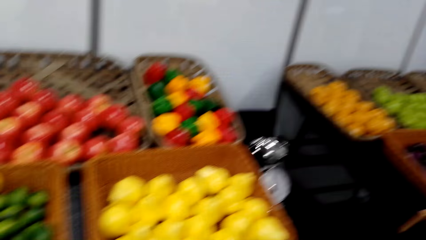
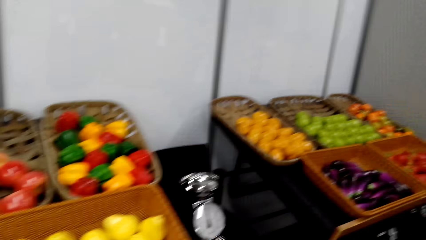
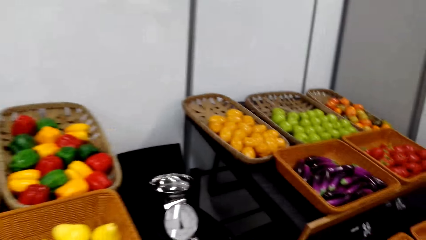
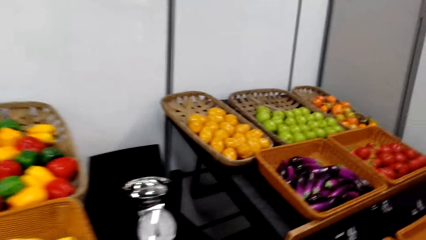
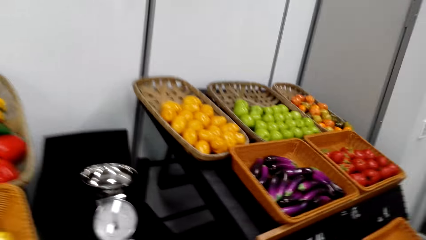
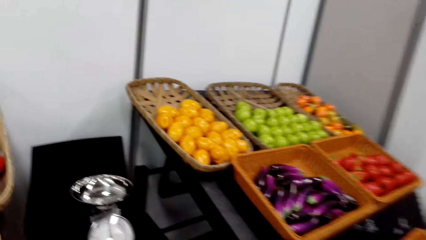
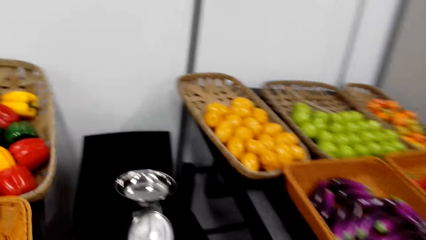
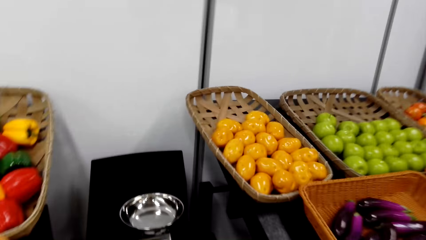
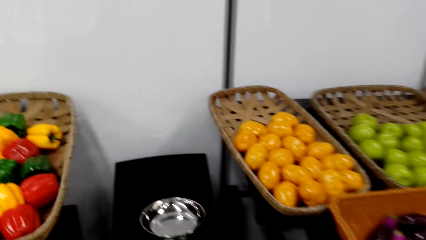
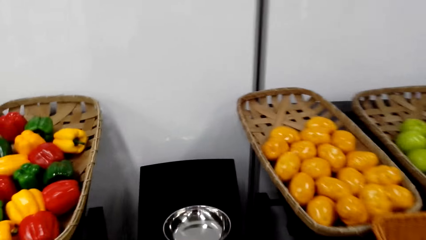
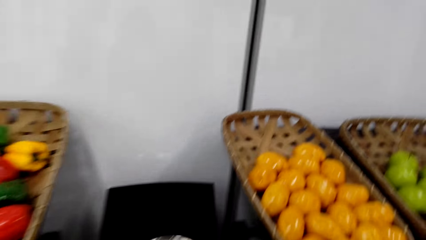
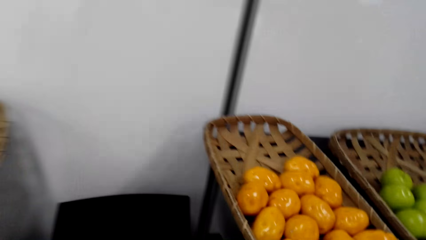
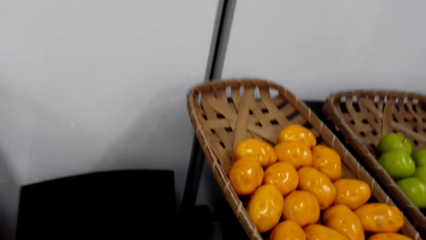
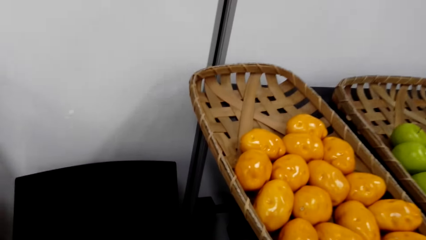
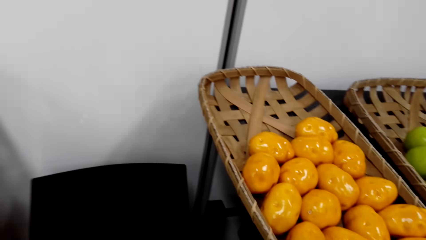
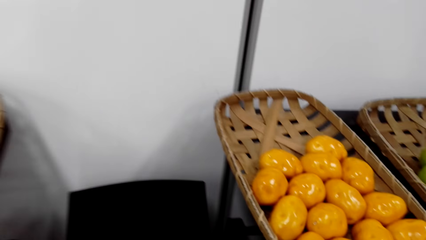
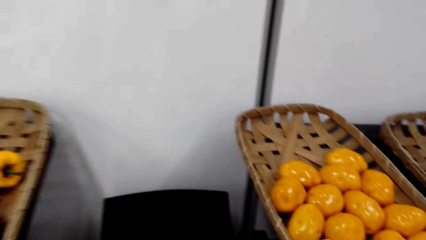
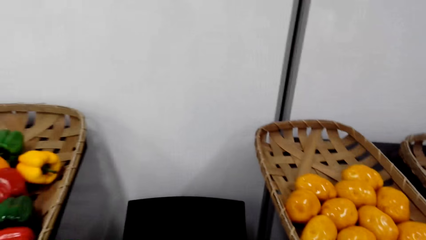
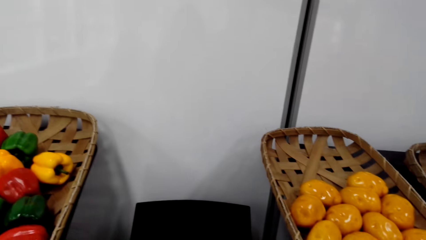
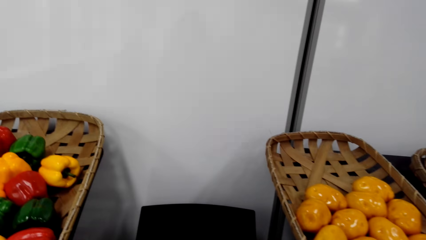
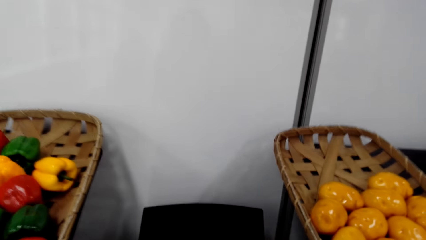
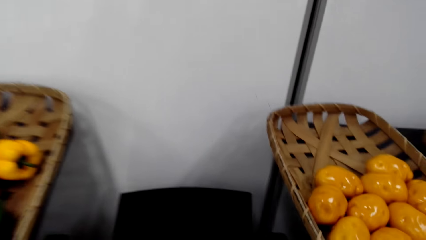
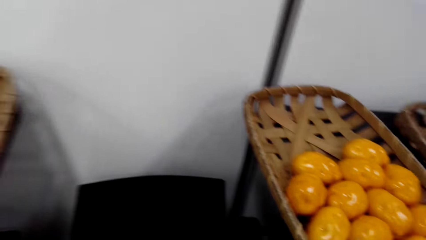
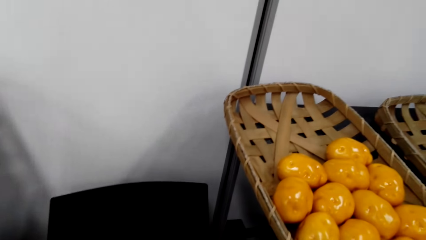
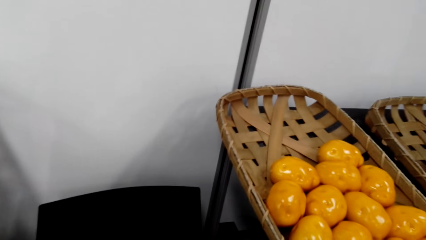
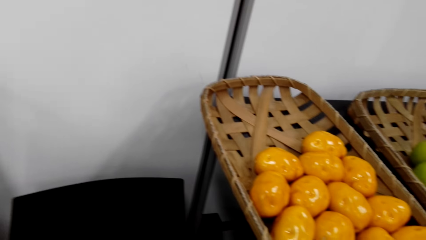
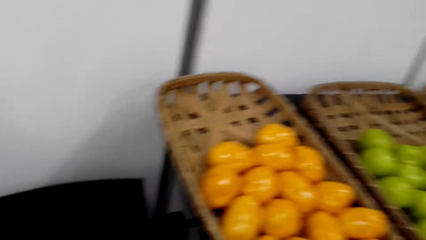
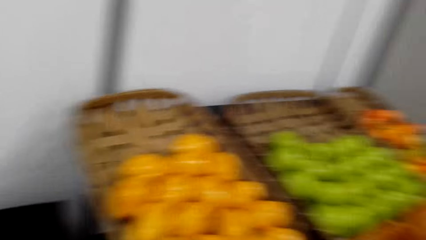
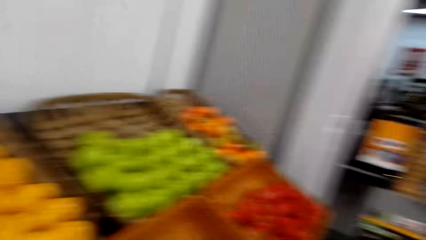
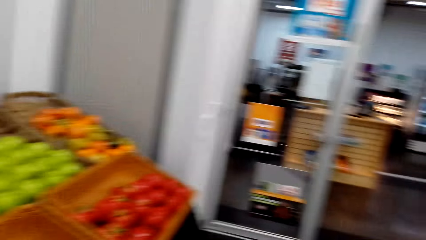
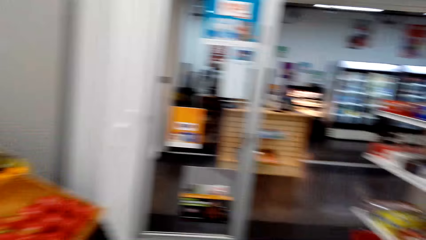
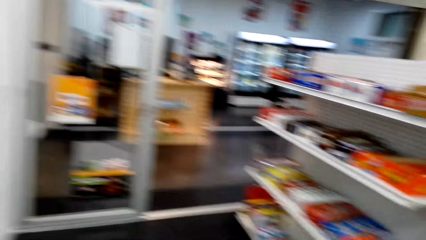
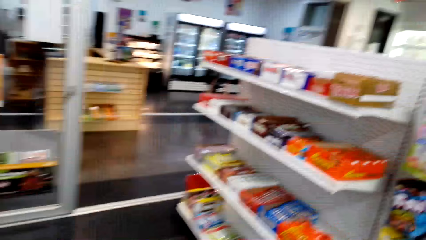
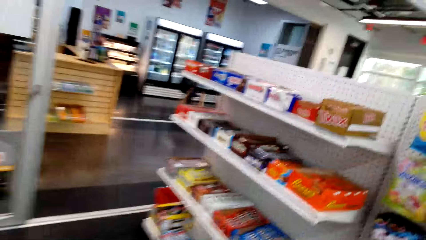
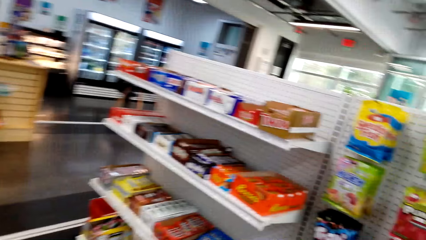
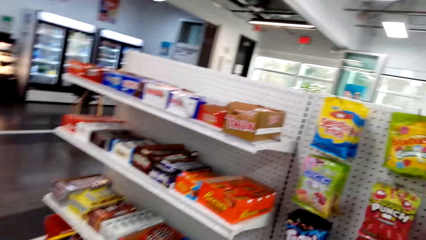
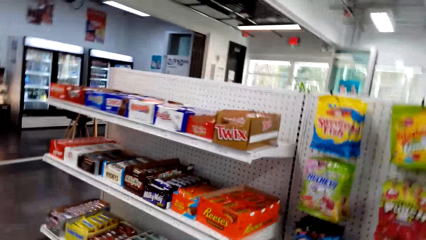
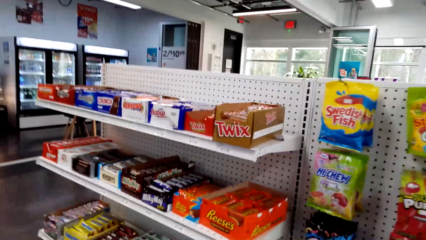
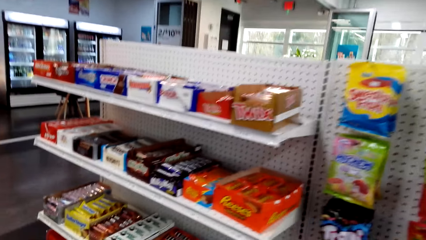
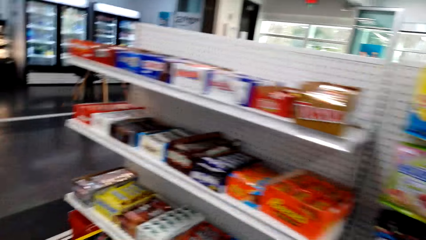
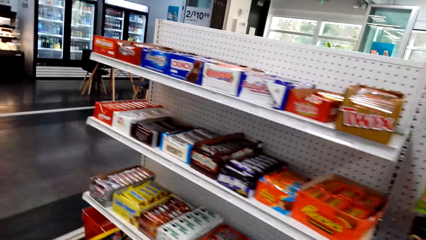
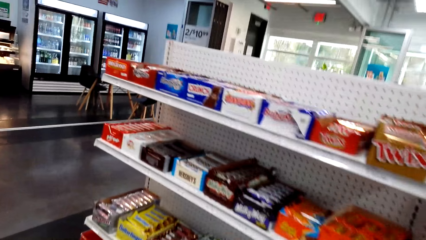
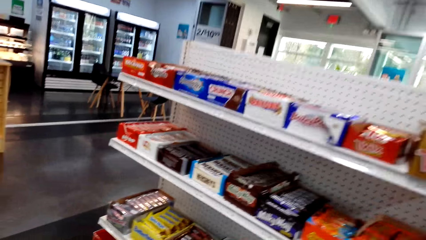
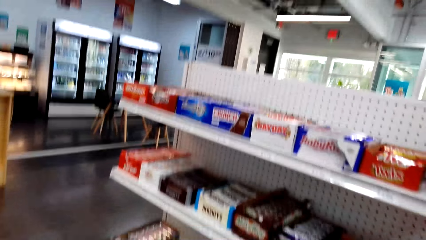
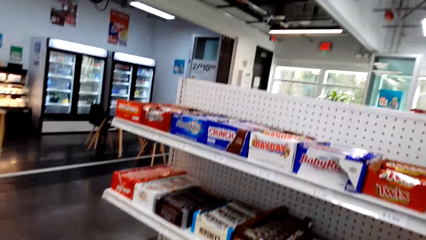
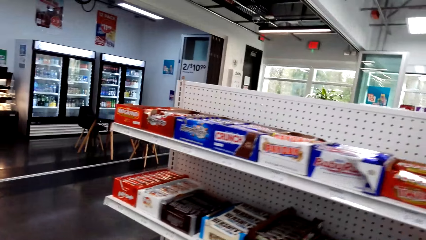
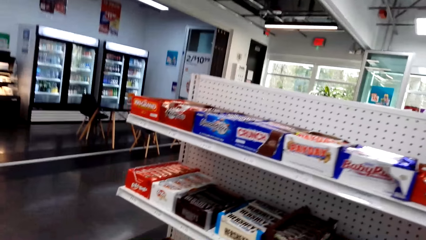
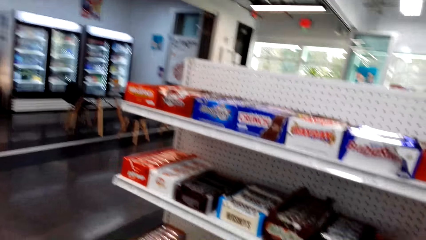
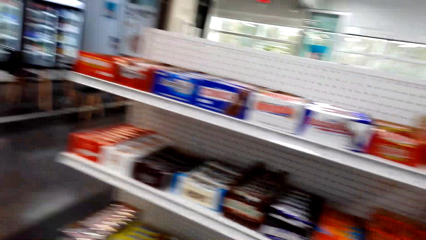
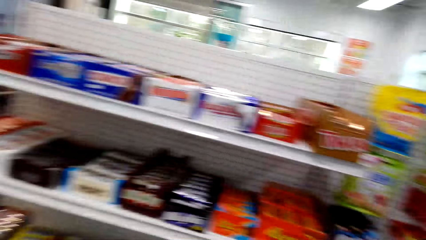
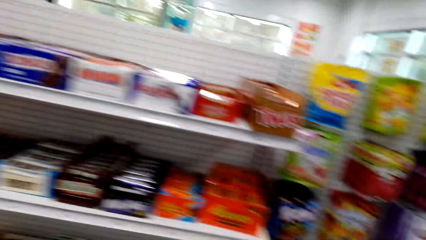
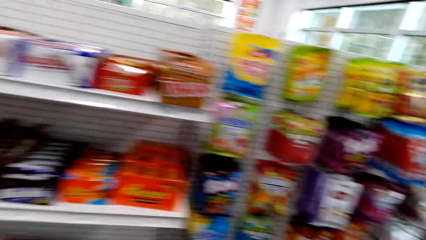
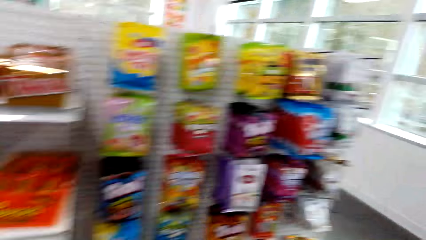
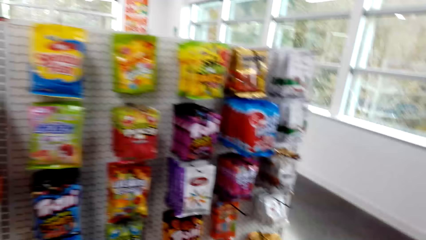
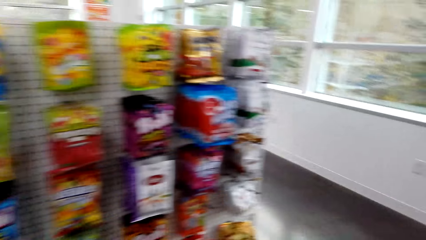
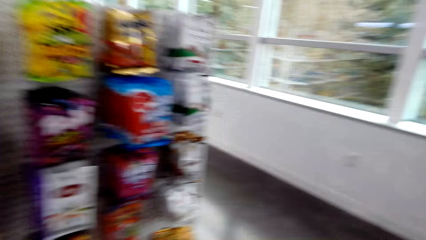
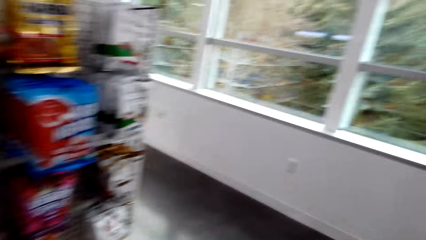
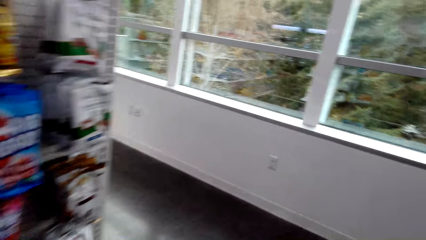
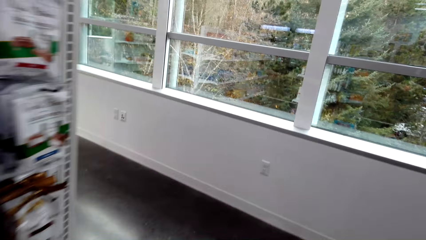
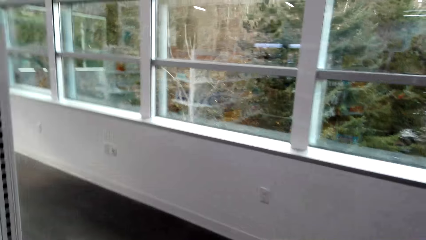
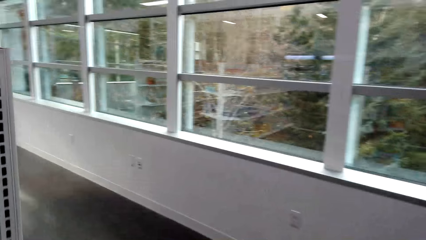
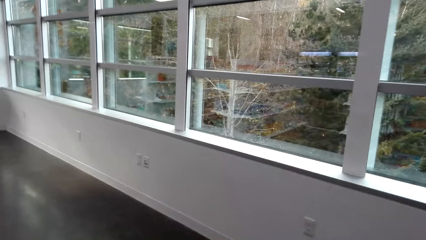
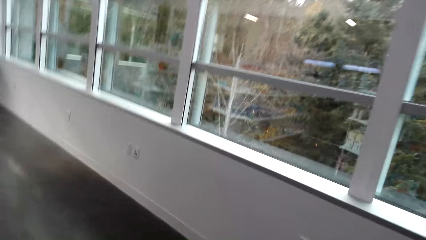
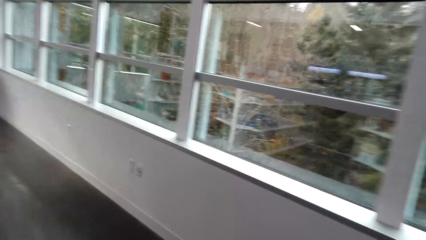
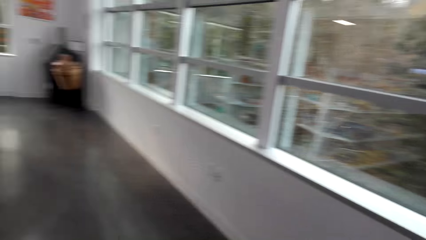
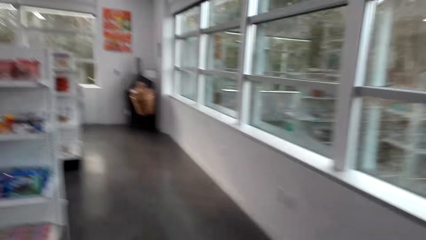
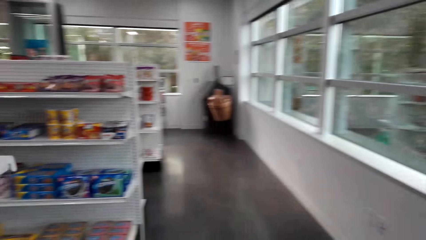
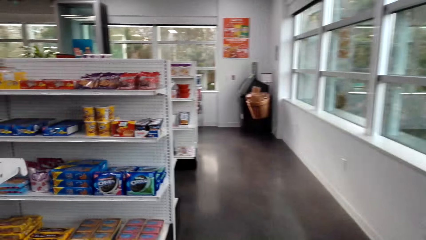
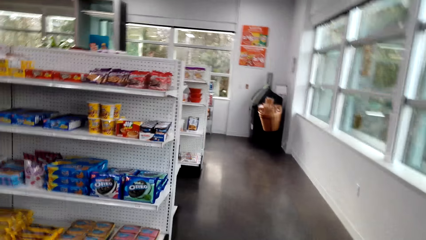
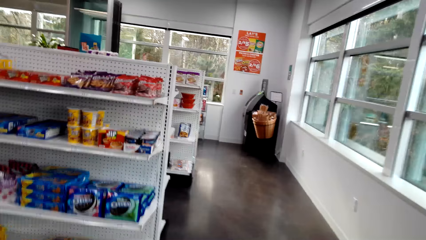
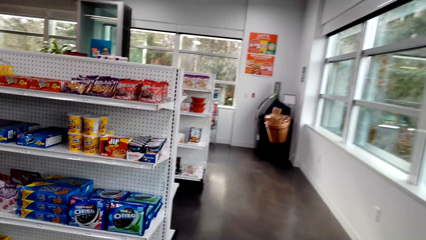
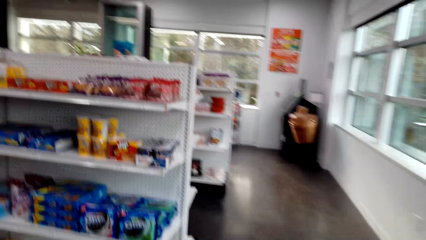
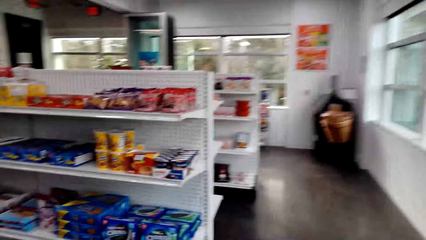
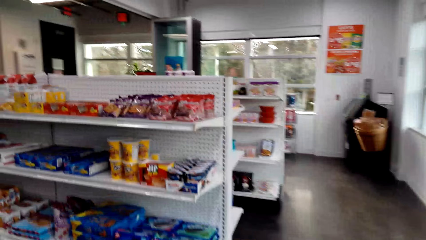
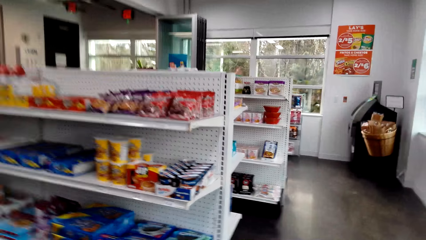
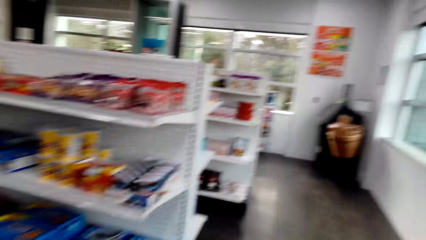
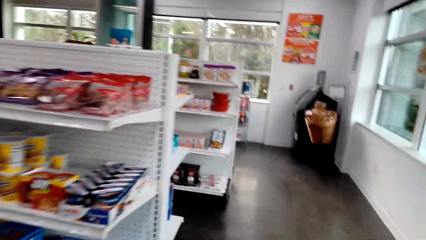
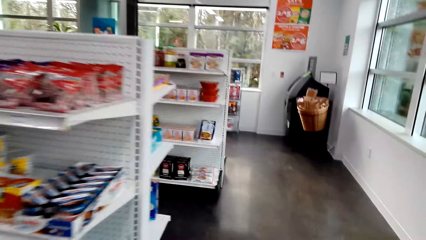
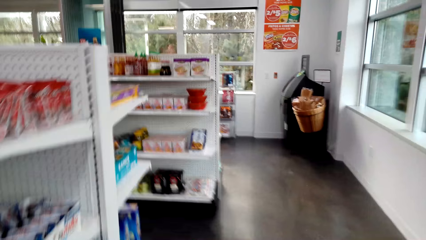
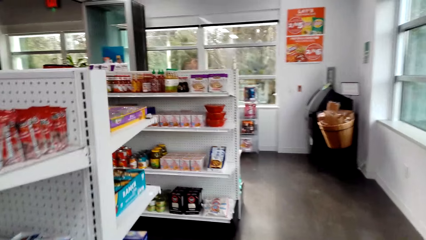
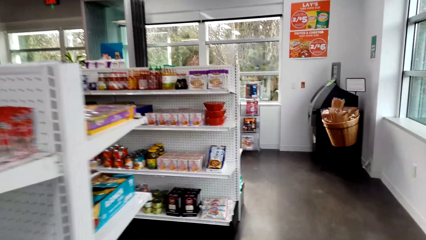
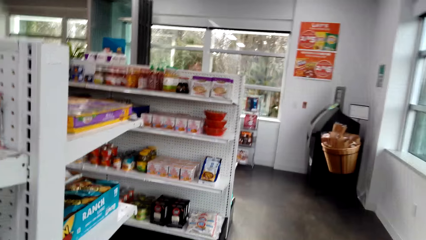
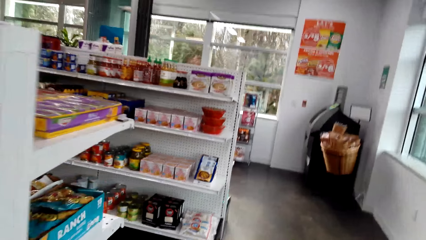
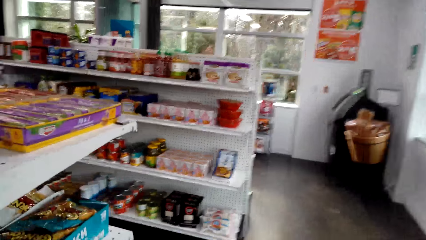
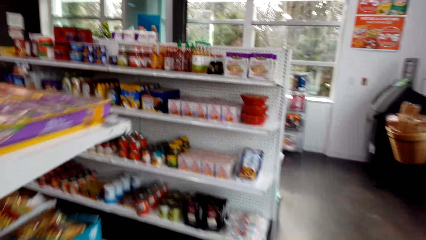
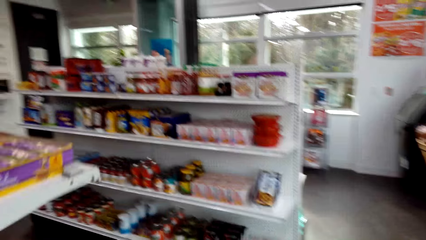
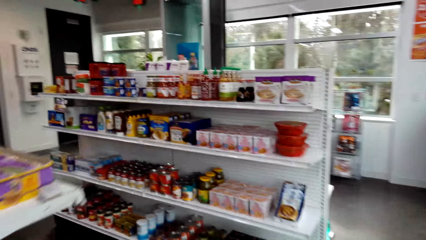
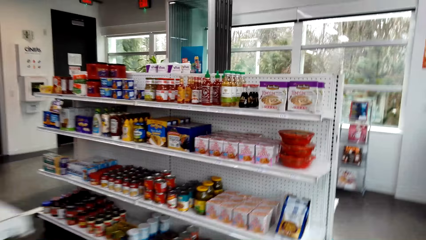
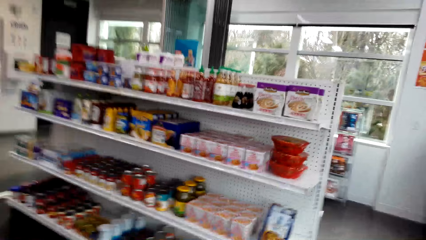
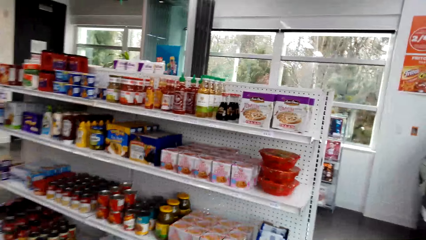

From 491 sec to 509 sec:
The camera wearer walks to the shelves. They walk beside the shelves. They walk around the shelves.
